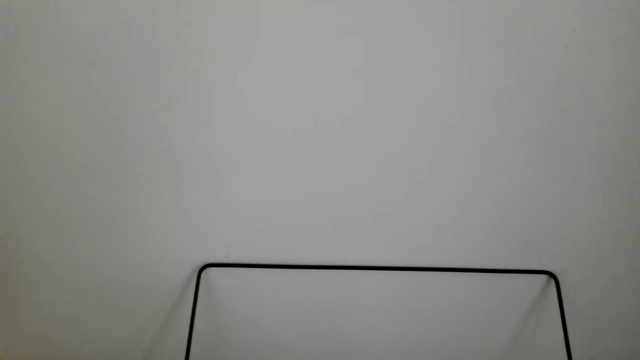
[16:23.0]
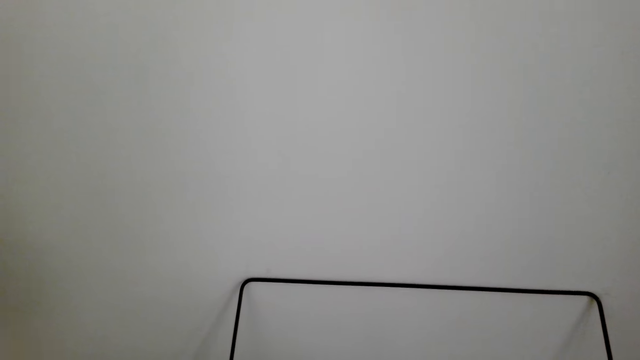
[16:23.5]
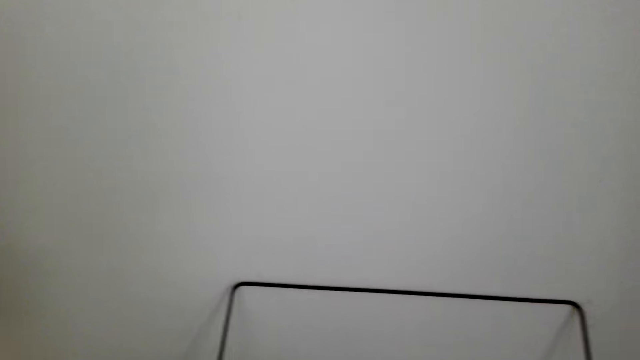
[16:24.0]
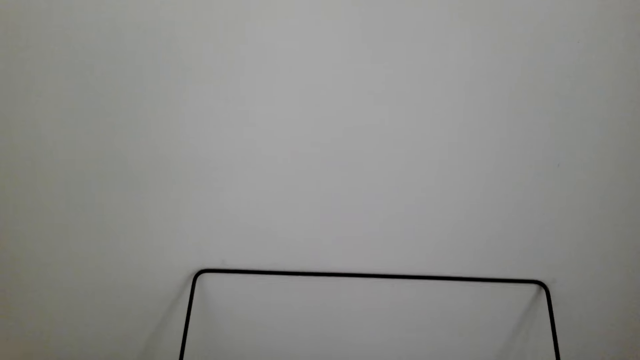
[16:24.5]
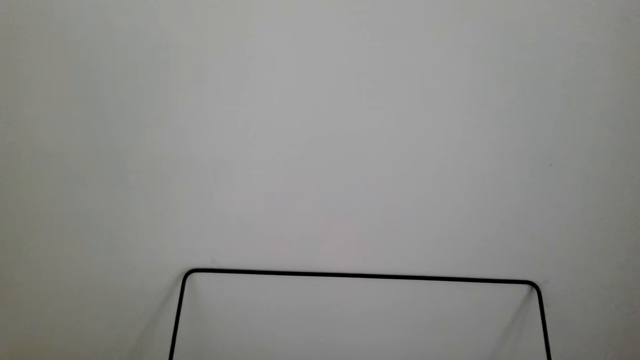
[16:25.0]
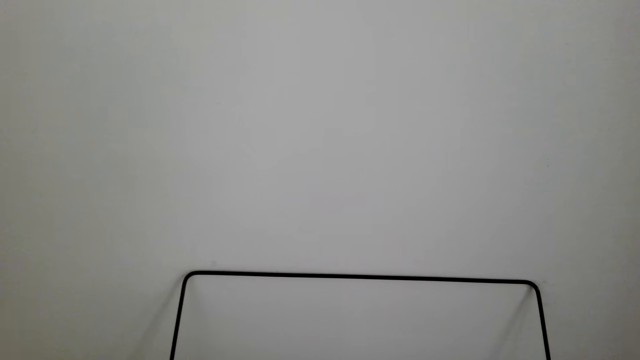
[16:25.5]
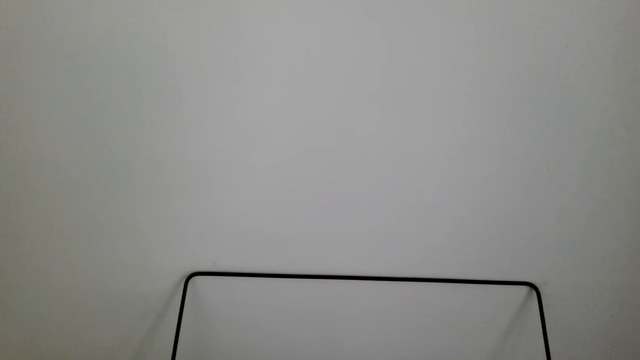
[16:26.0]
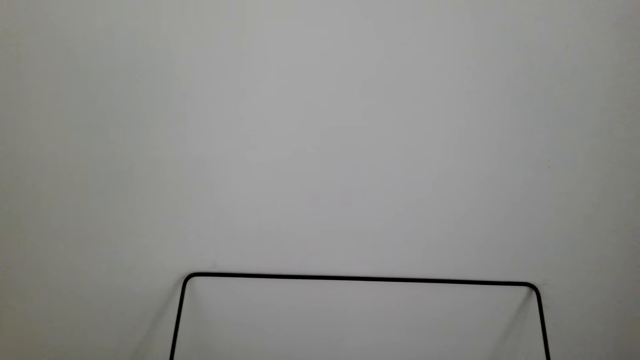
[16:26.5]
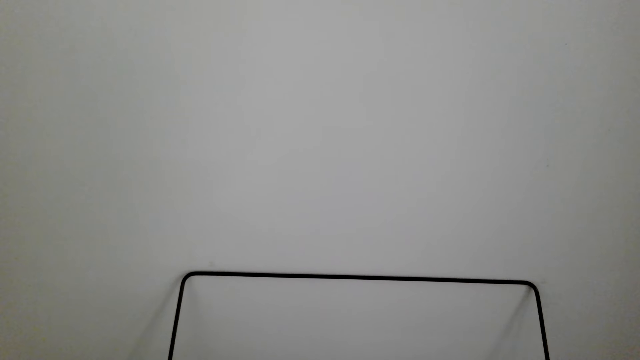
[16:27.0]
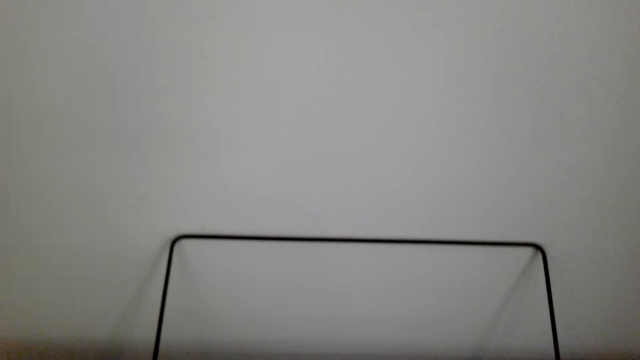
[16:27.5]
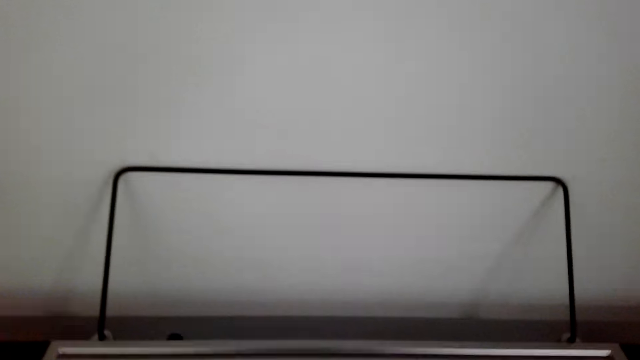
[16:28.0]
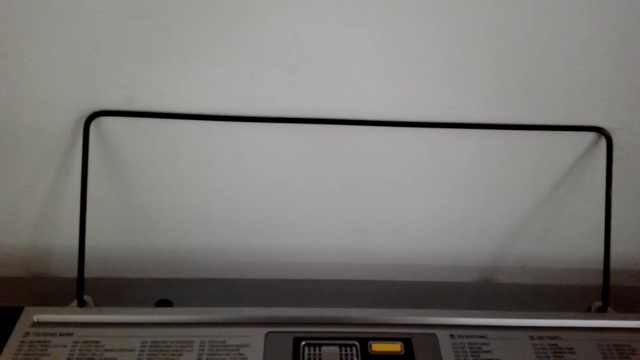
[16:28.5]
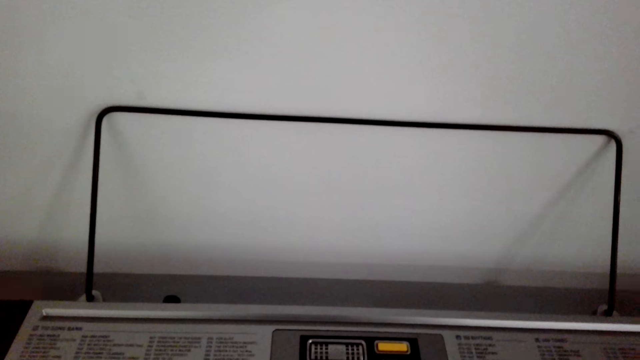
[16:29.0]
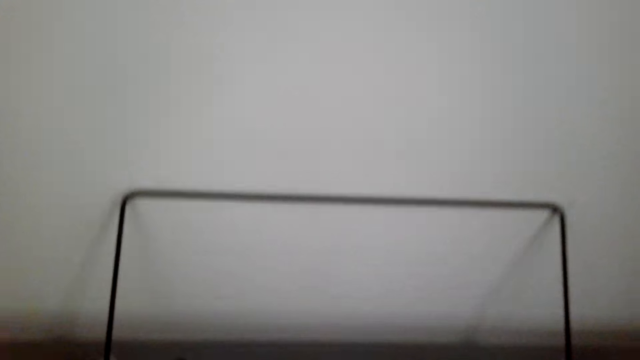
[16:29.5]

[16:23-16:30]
The camera wearer plays the piano.

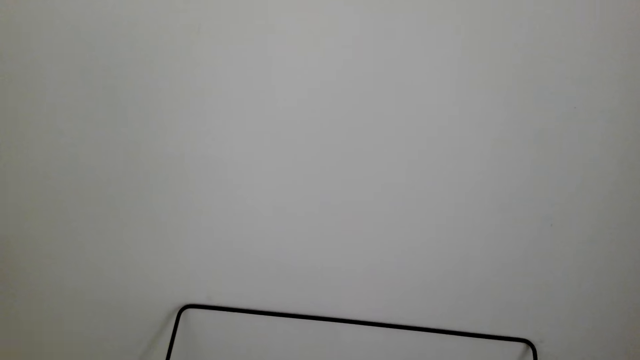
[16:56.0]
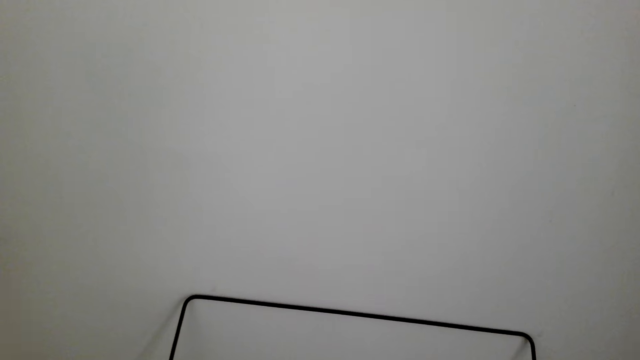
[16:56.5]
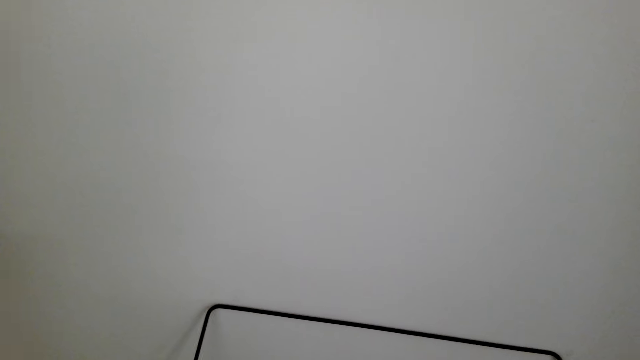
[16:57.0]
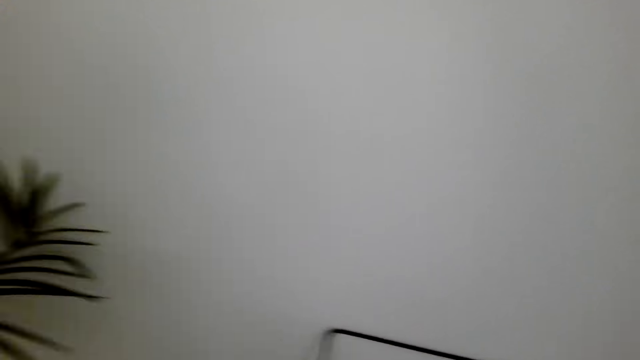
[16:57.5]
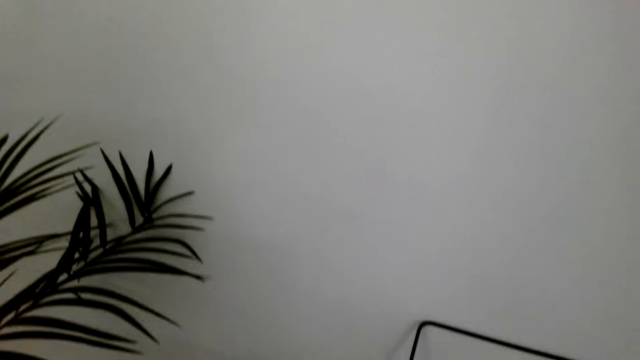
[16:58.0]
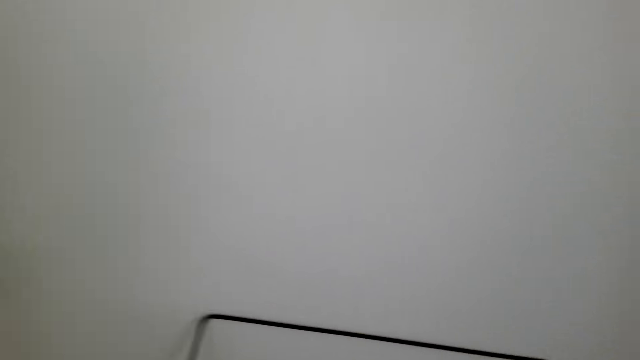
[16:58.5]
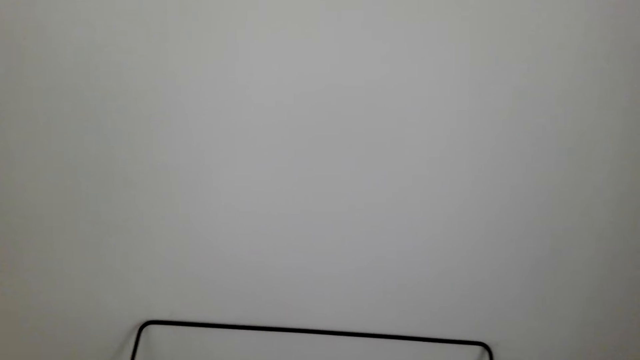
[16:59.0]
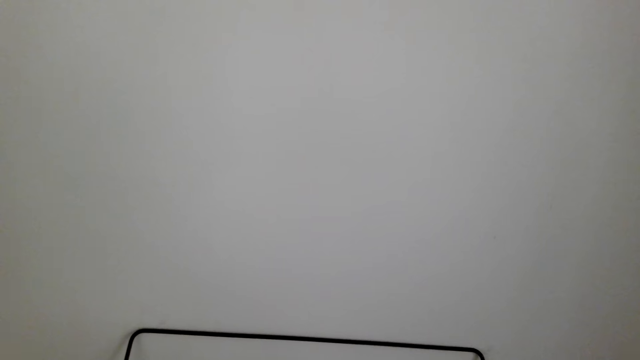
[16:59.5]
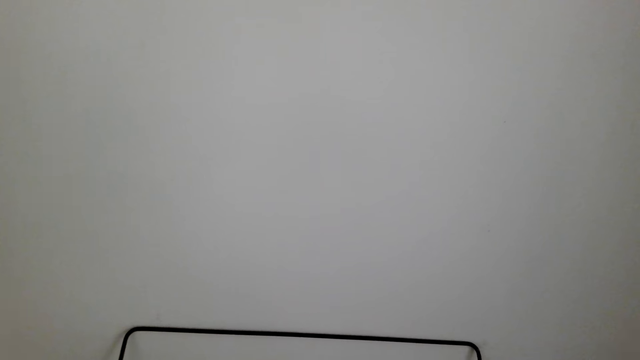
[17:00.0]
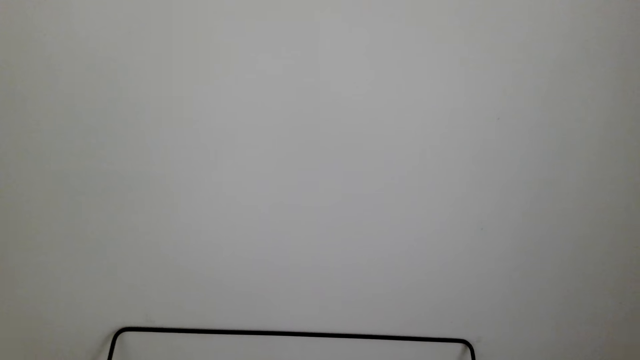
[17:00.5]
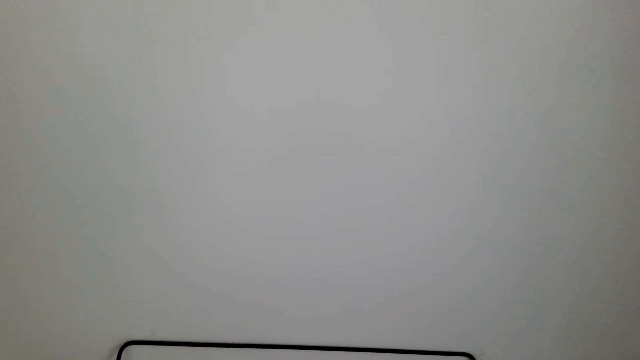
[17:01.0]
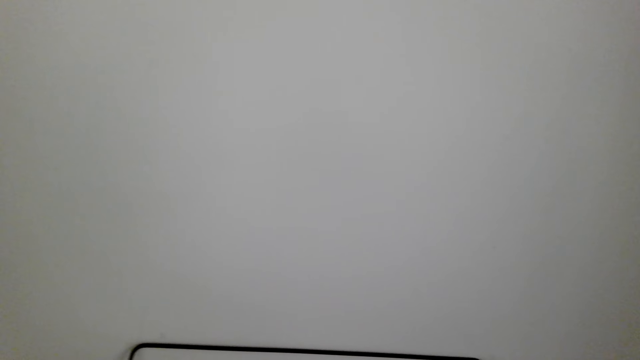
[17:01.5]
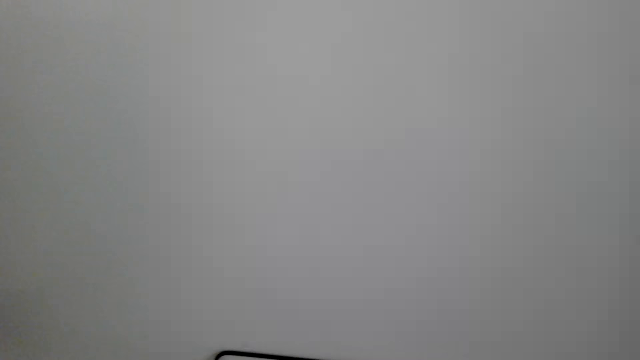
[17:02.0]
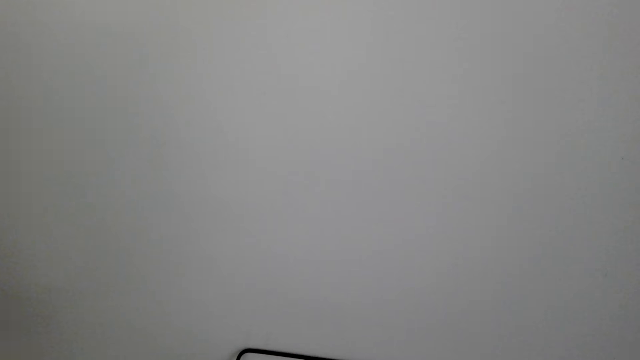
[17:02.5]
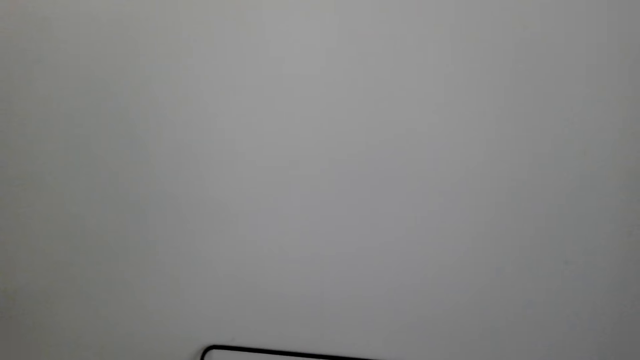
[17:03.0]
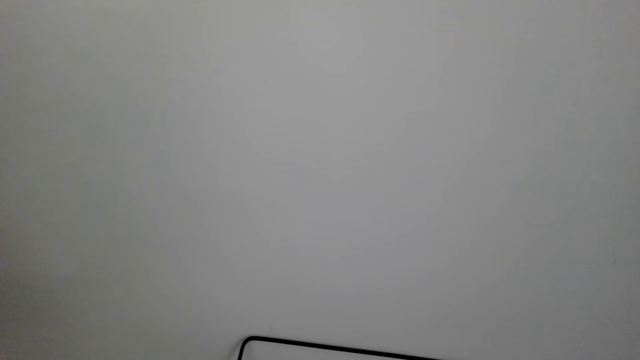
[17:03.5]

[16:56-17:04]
The camera wearer looks around. They play the piano.

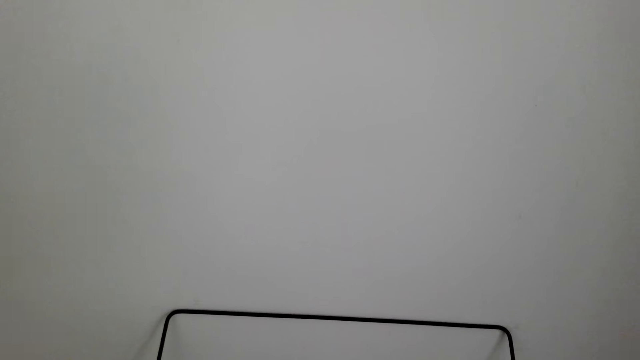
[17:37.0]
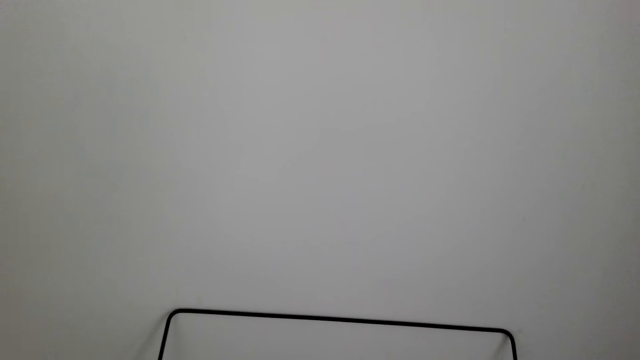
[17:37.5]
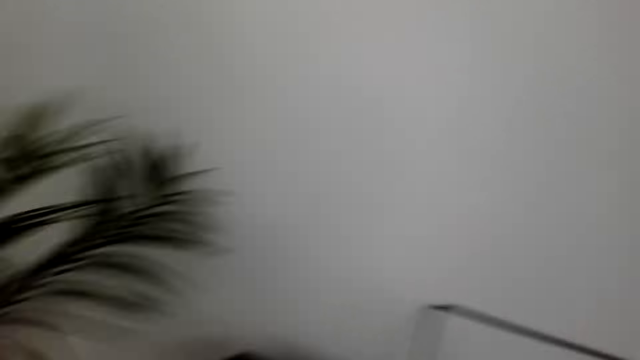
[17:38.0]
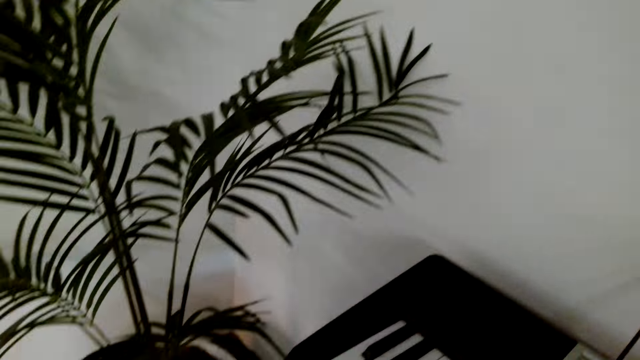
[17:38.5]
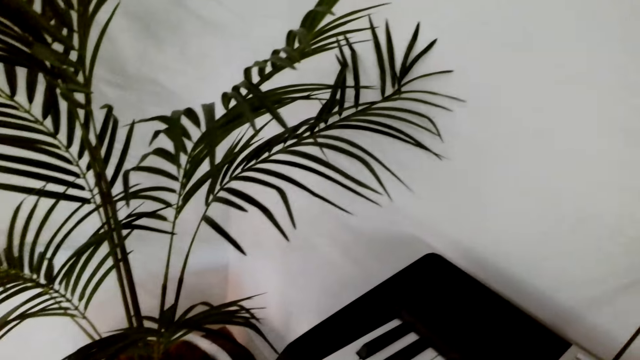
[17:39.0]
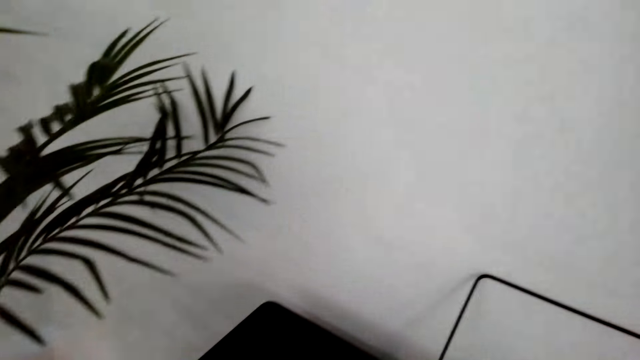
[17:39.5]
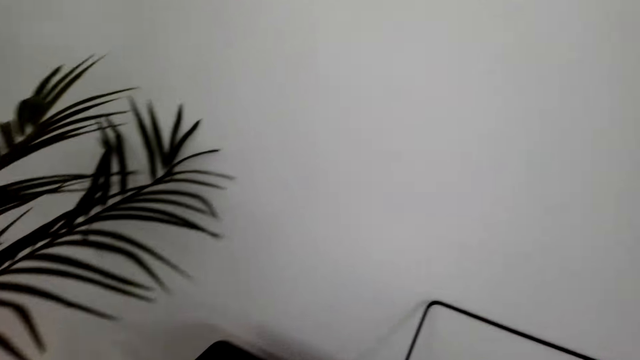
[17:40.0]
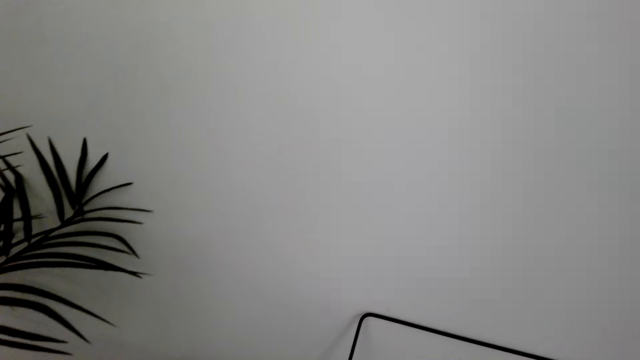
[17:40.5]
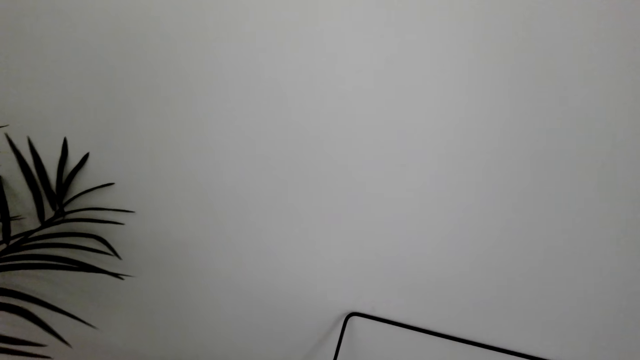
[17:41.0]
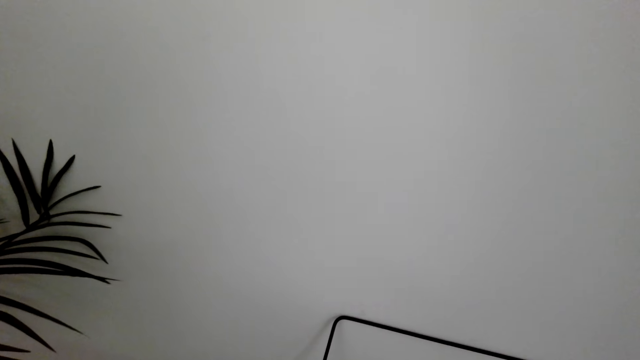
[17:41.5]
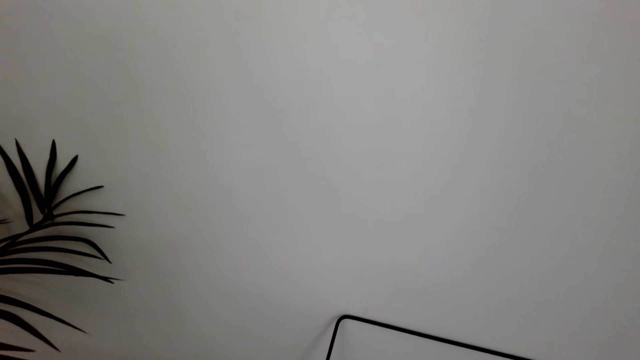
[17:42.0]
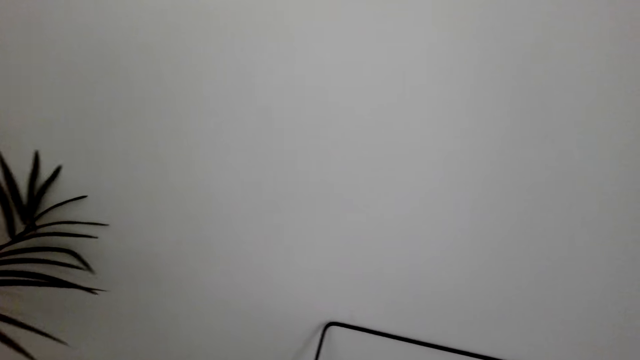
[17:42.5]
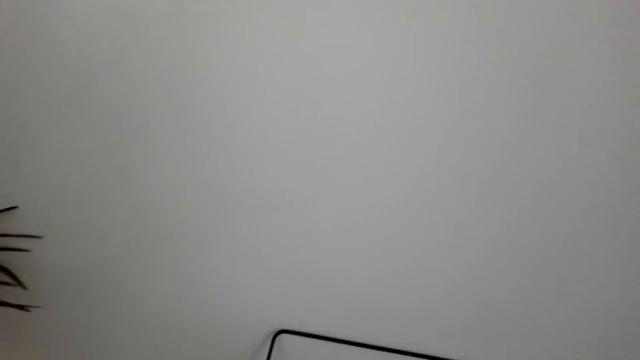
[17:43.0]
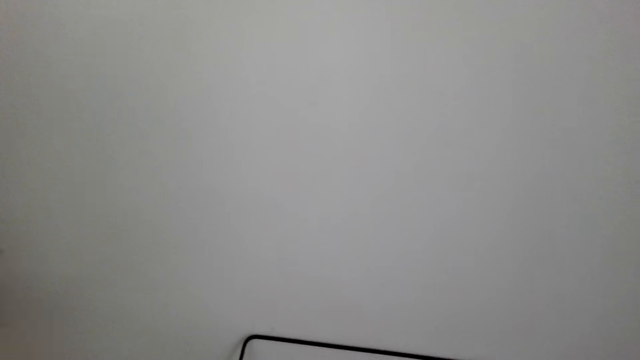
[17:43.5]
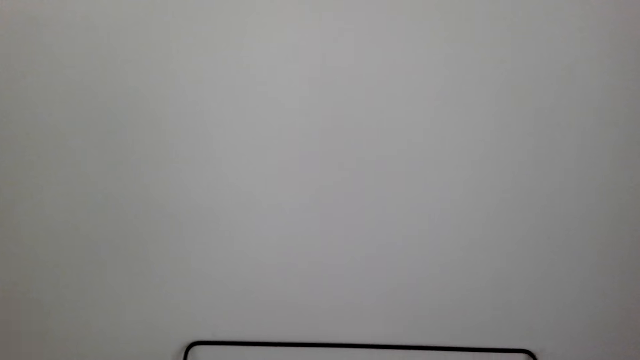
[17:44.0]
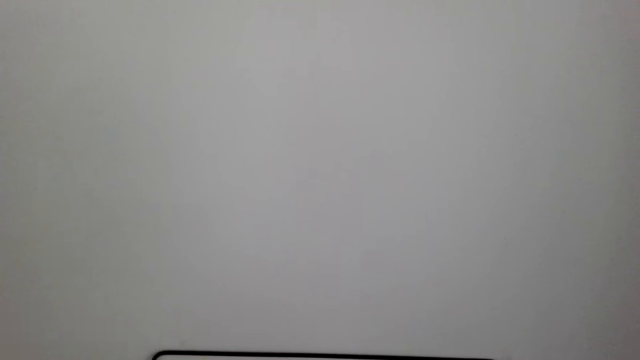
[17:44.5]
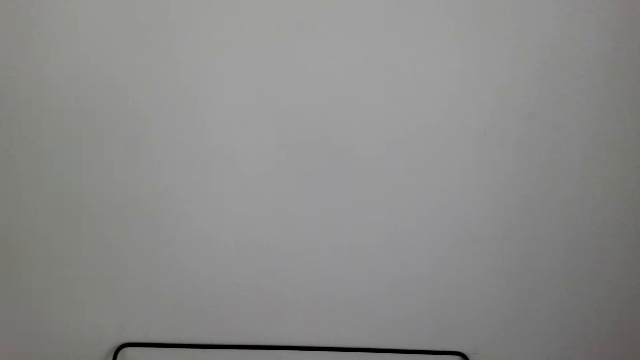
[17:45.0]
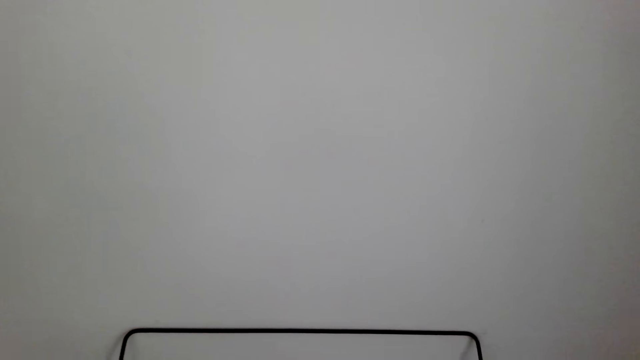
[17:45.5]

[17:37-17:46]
The camera wearer looks around. They play the piano.
